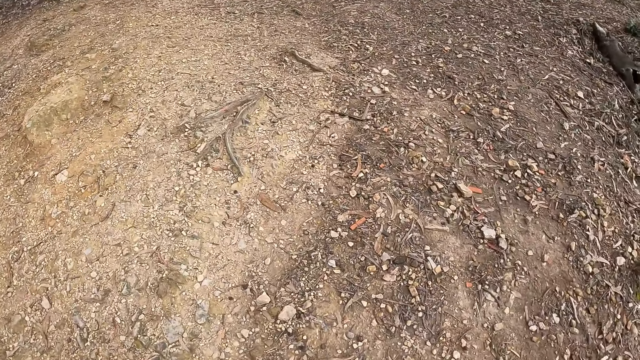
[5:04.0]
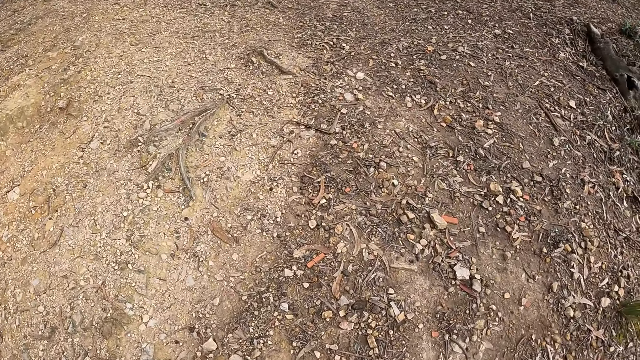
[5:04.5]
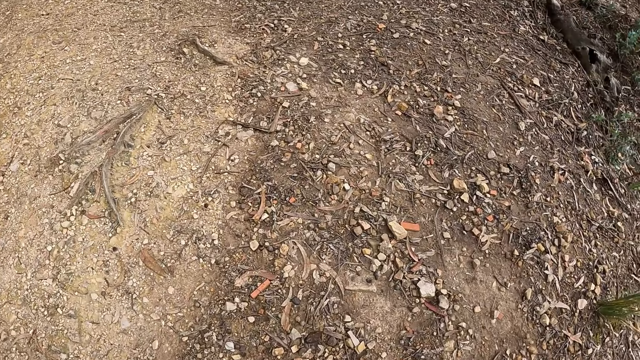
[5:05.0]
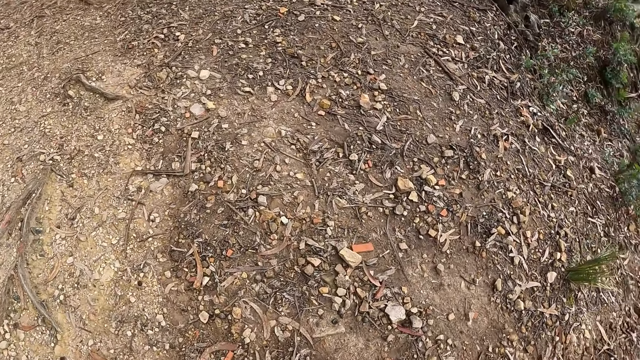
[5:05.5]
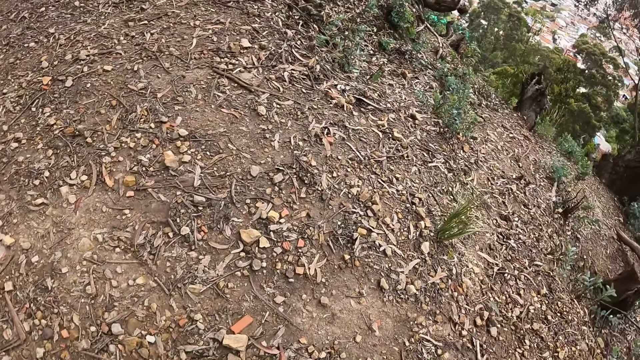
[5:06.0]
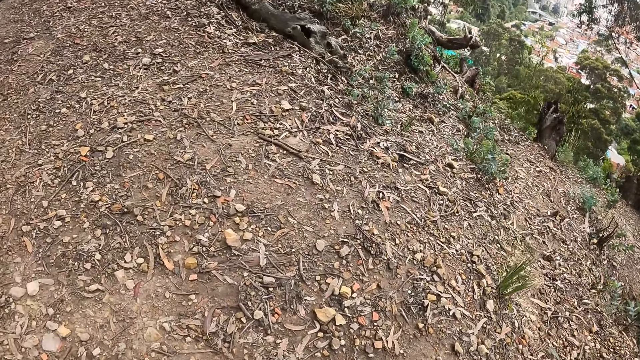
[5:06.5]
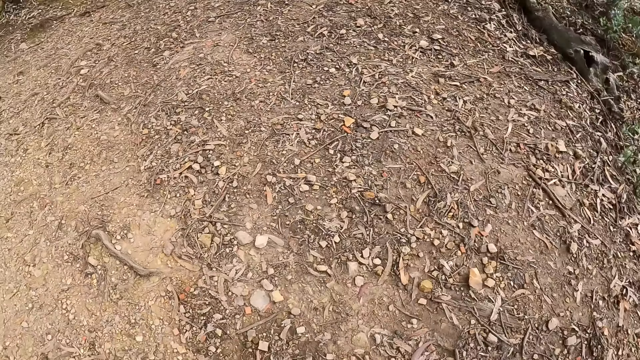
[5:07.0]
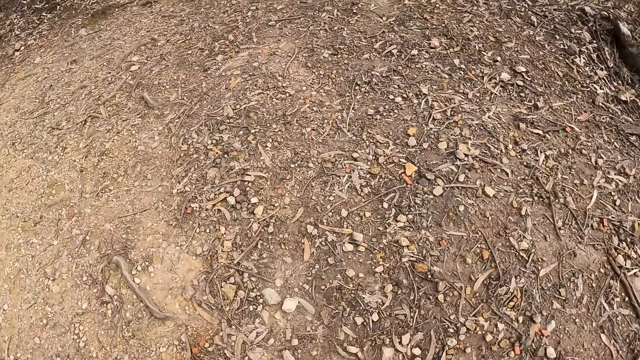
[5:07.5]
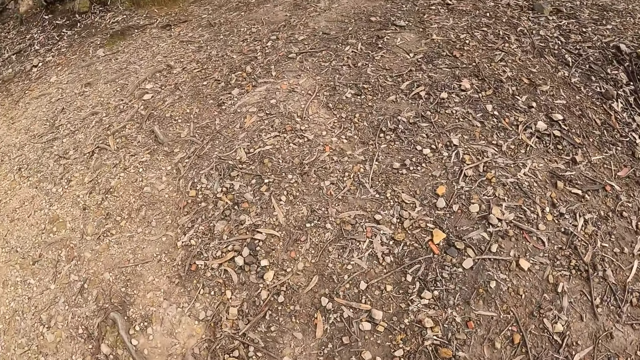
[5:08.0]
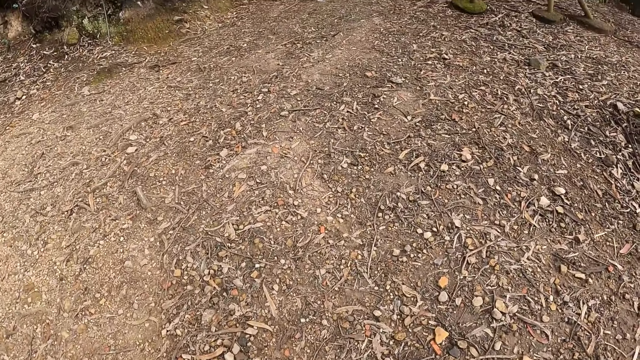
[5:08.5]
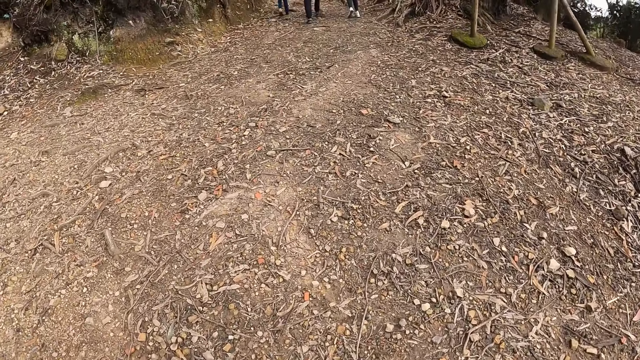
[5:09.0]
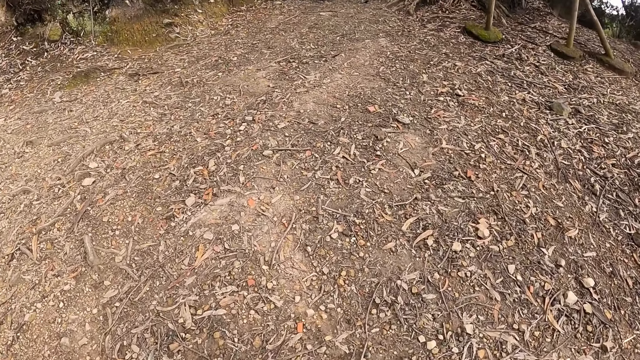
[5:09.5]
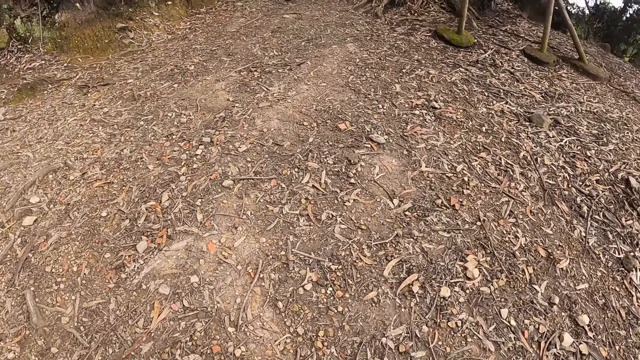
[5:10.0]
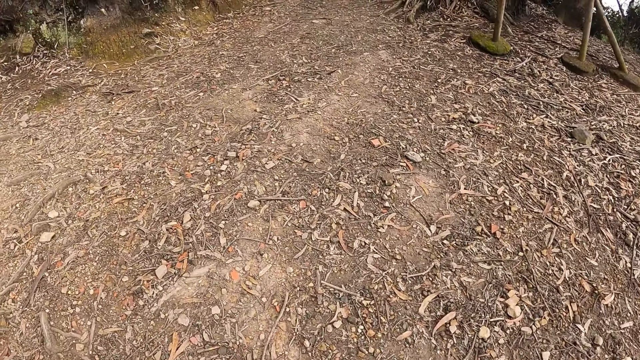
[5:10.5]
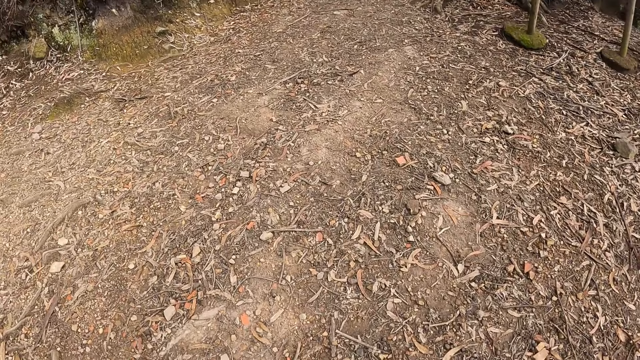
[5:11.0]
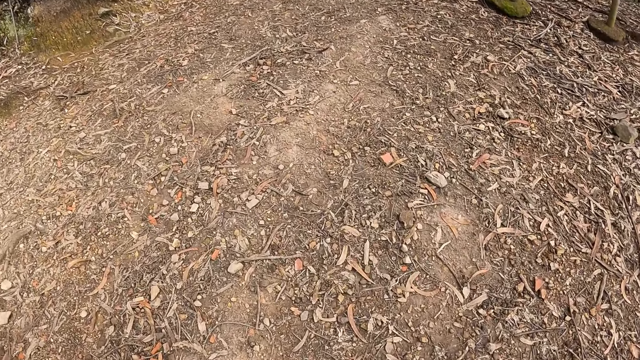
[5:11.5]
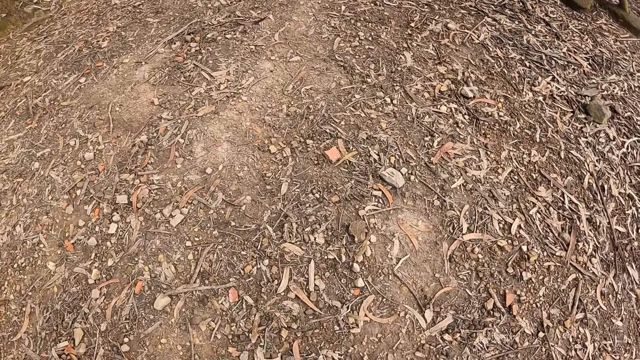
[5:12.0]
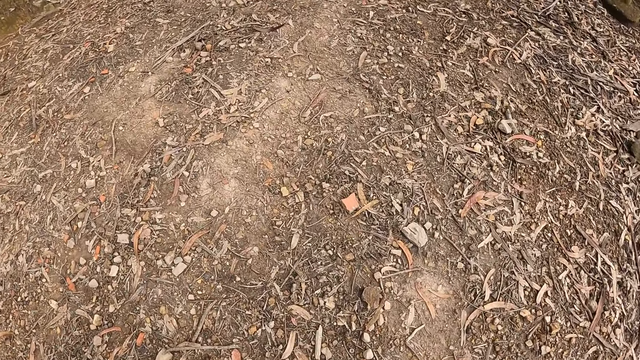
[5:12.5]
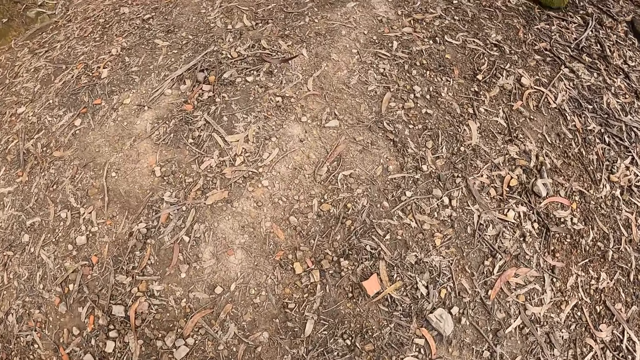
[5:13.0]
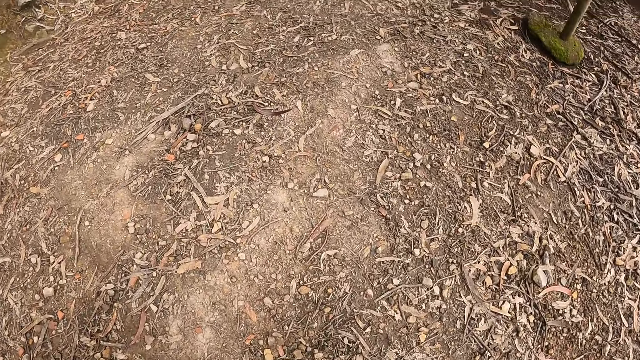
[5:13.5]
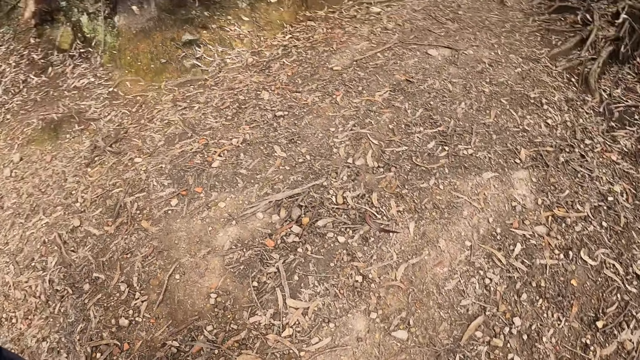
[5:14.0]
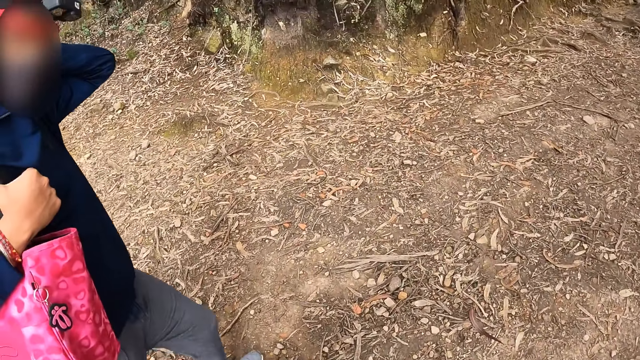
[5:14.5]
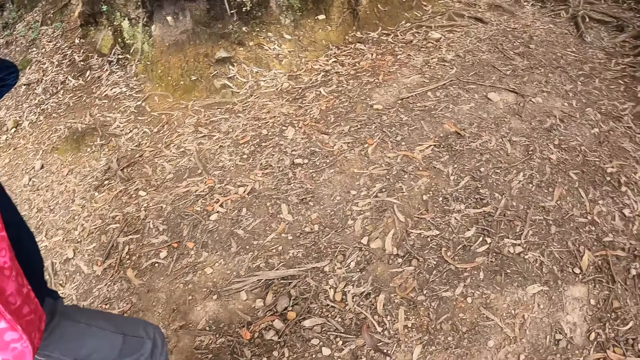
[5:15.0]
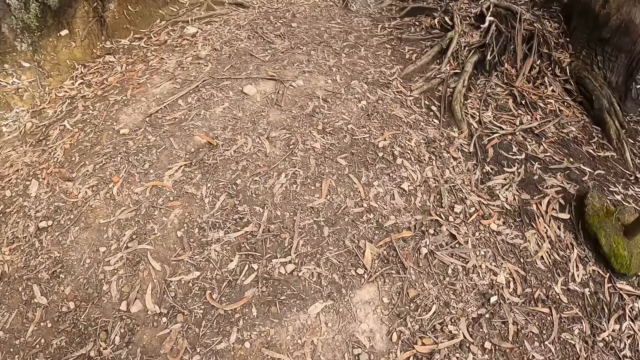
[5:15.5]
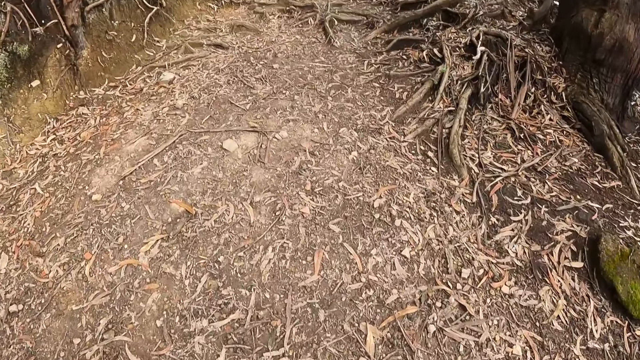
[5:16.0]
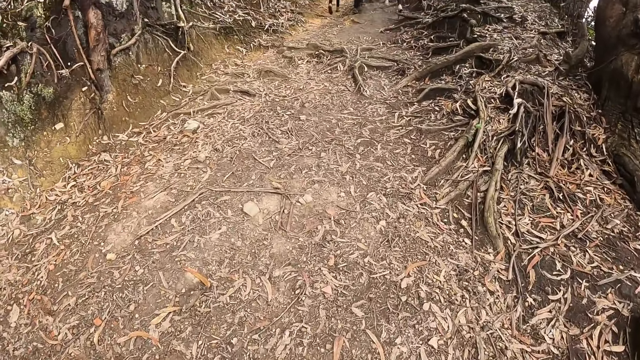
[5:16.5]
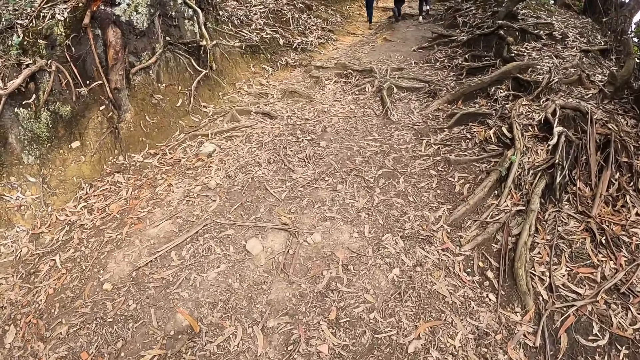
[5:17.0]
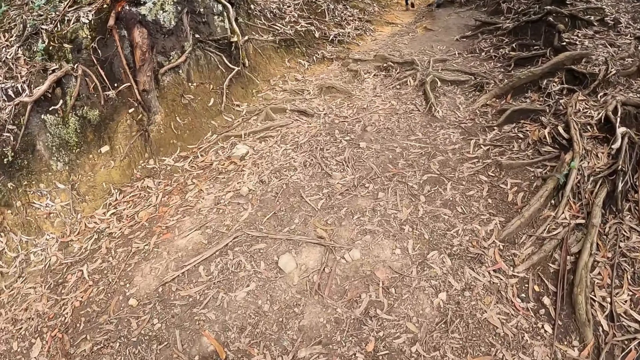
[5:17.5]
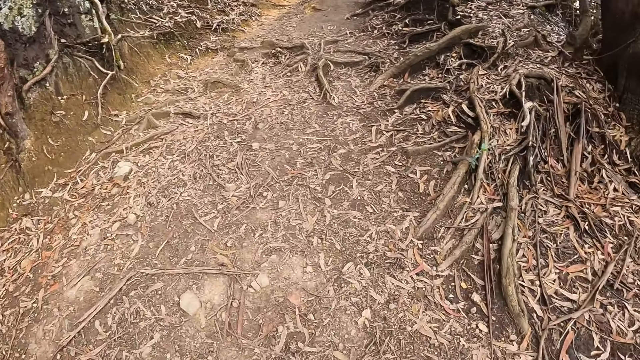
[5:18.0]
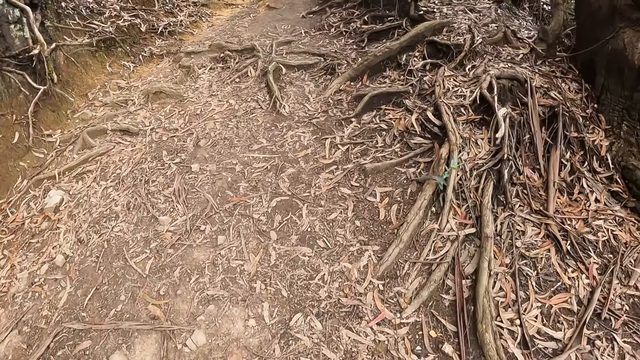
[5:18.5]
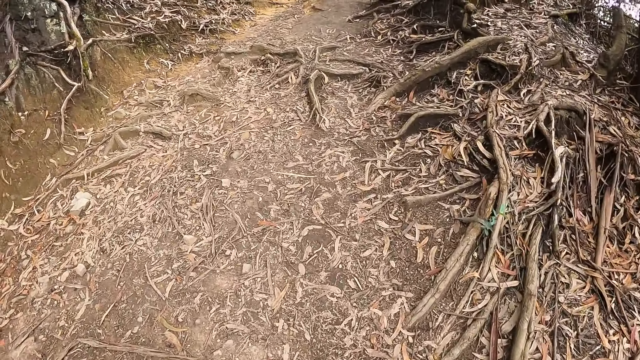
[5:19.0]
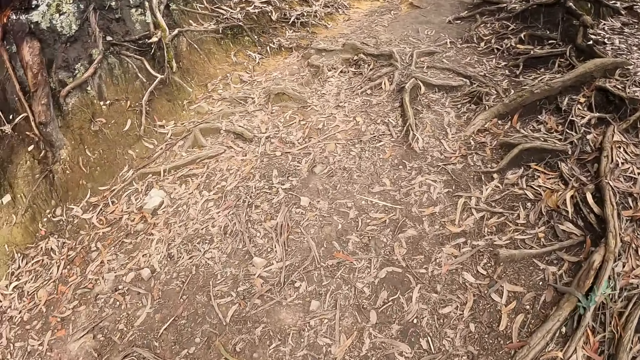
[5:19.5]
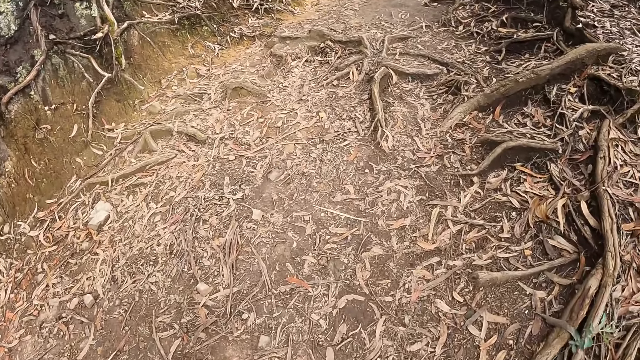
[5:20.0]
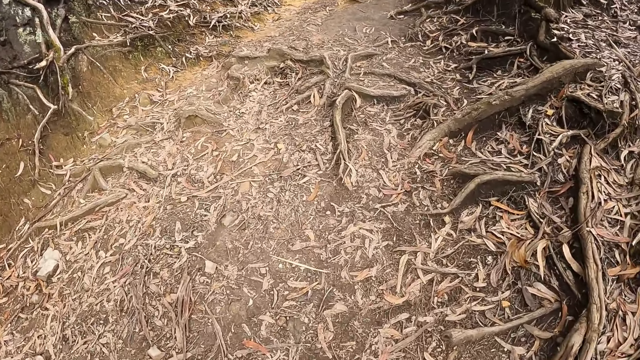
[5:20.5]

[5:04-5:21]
The camera wearer looks around. They hike along the mountain. The man touches the back of his head with his left hand. The man looks at the camera wearer. The camera wearer hikes along the mountain.
